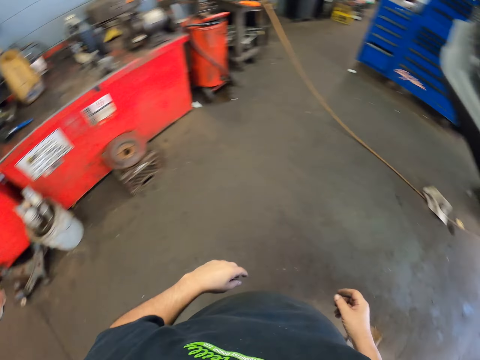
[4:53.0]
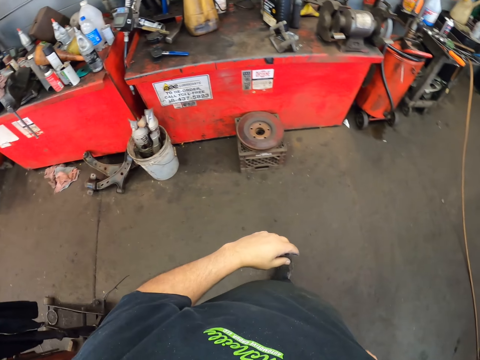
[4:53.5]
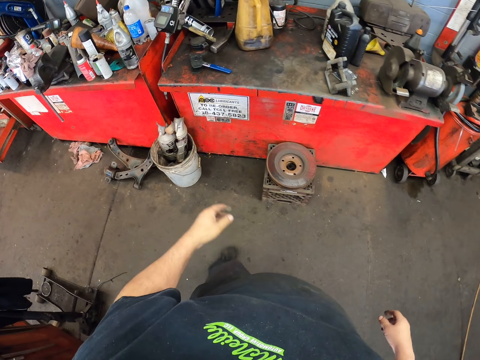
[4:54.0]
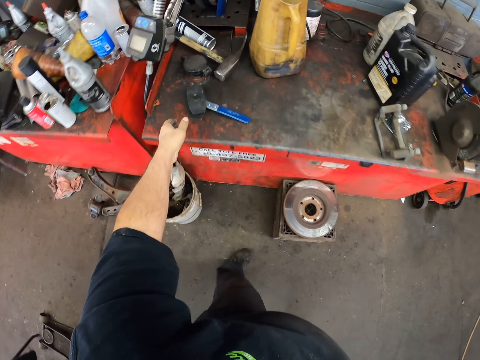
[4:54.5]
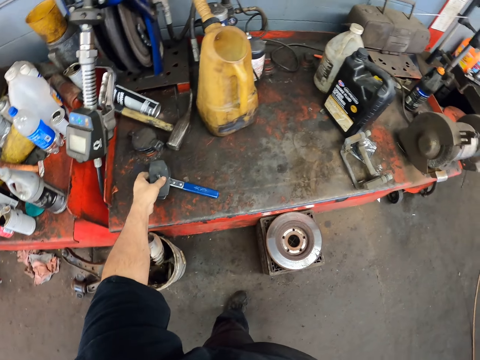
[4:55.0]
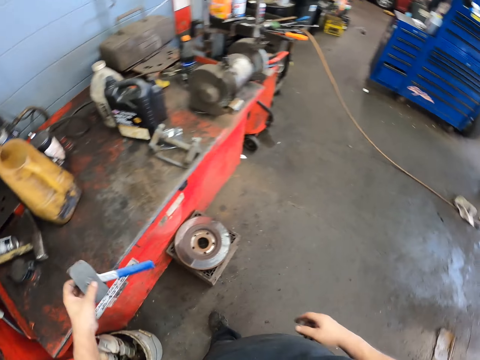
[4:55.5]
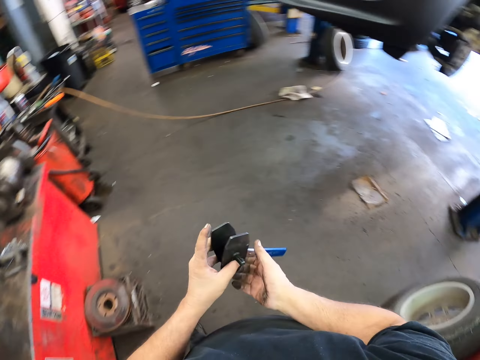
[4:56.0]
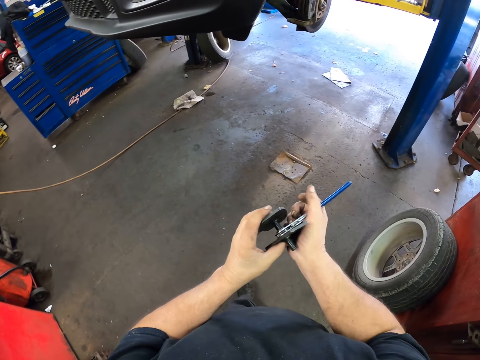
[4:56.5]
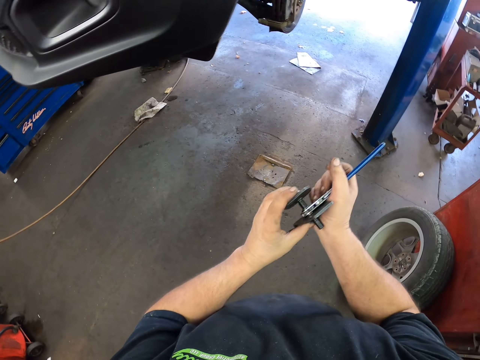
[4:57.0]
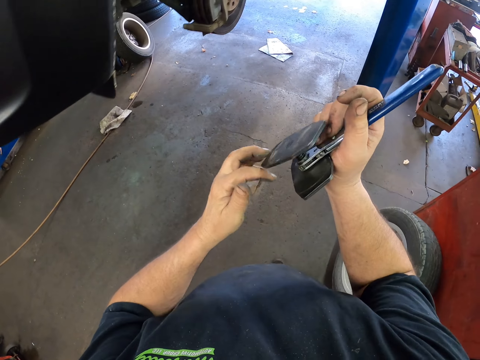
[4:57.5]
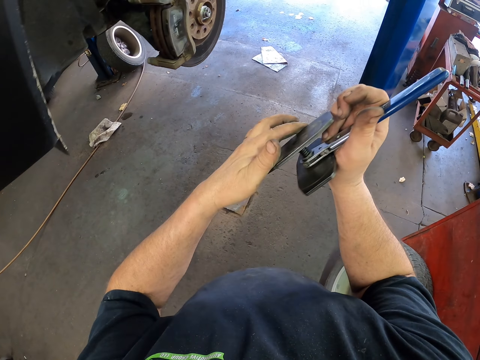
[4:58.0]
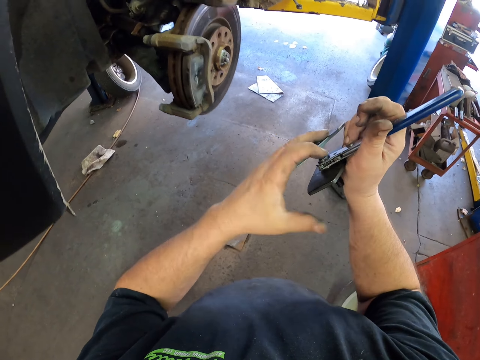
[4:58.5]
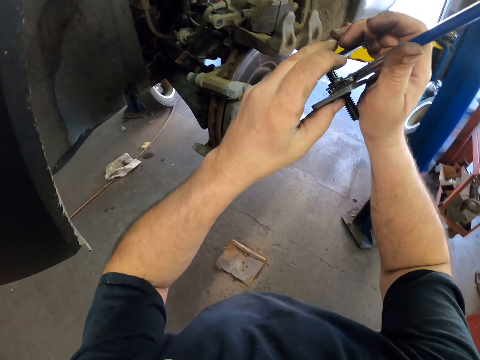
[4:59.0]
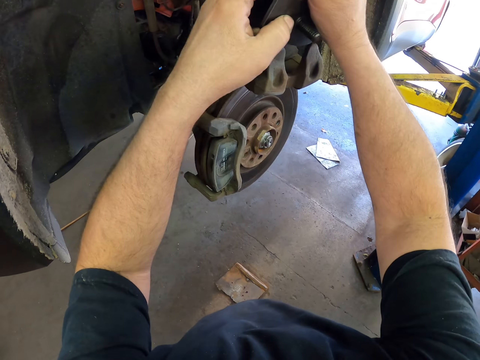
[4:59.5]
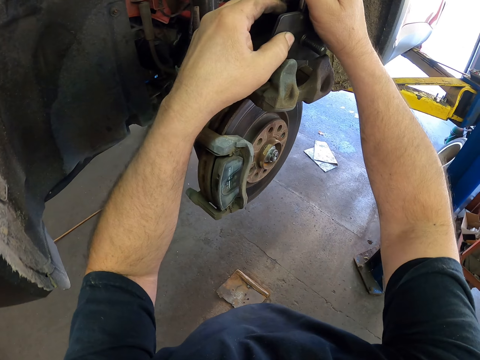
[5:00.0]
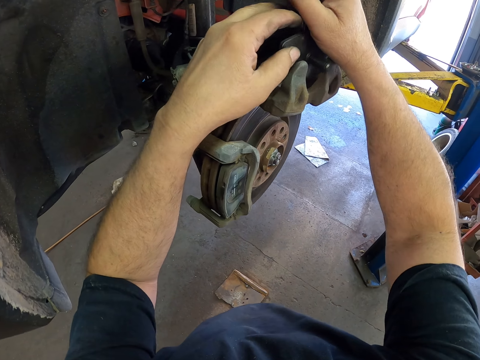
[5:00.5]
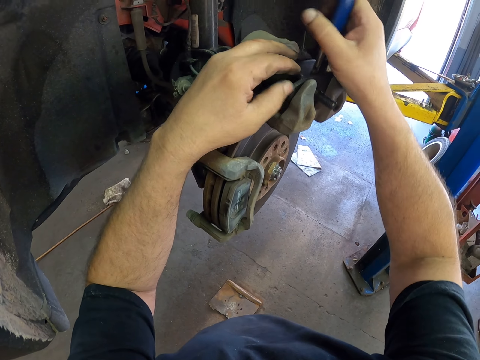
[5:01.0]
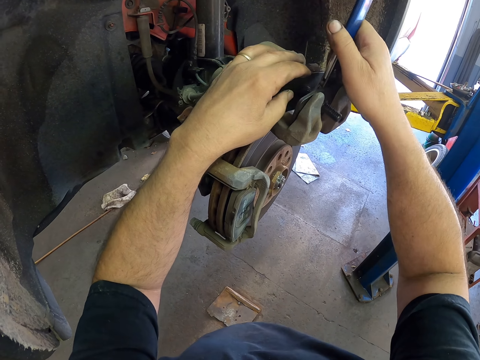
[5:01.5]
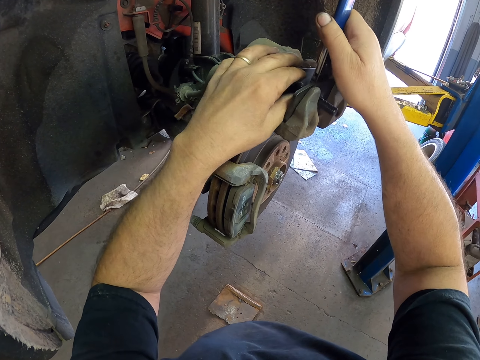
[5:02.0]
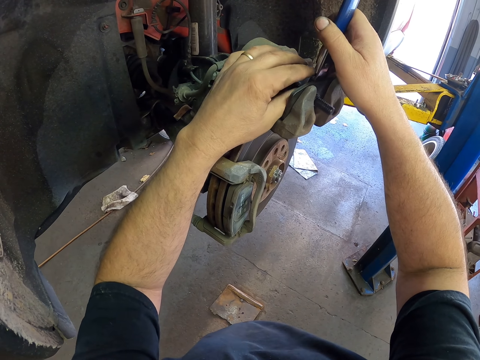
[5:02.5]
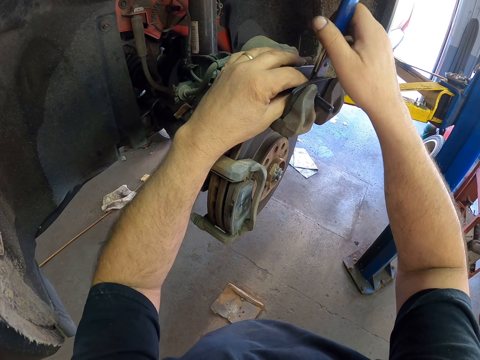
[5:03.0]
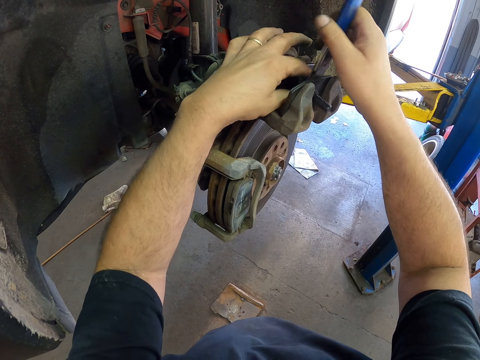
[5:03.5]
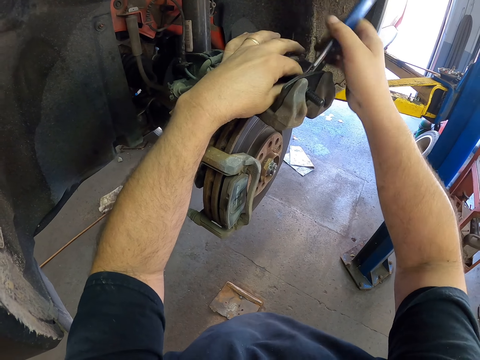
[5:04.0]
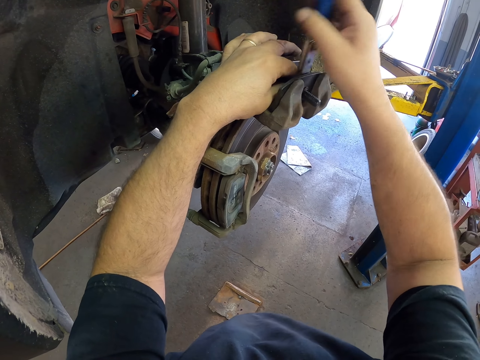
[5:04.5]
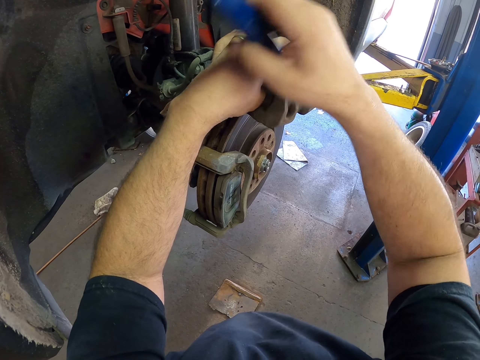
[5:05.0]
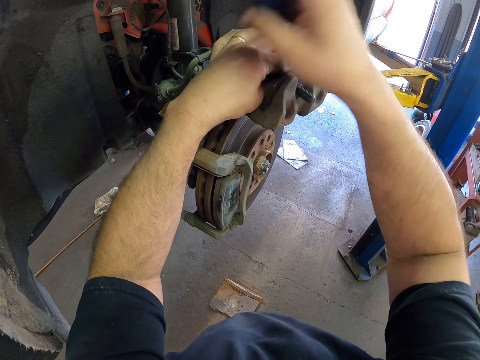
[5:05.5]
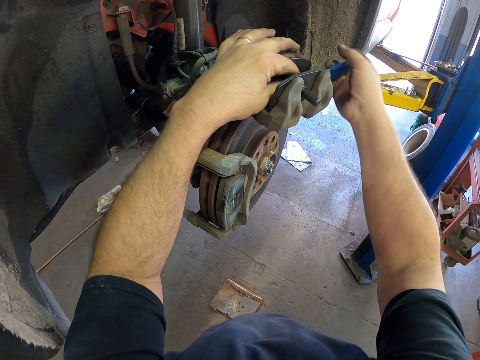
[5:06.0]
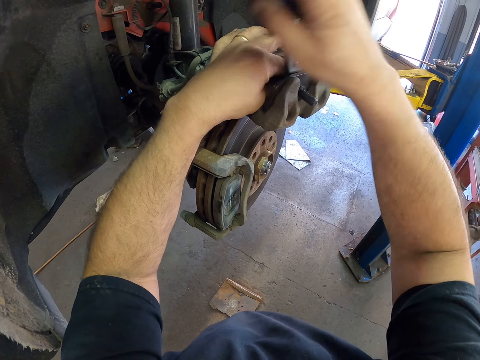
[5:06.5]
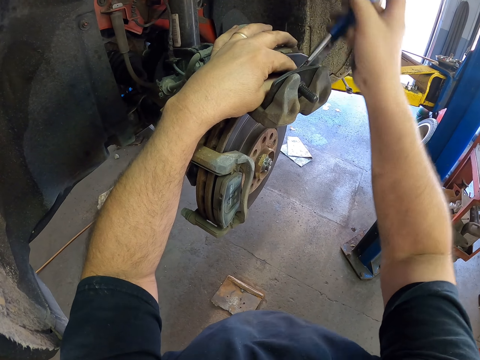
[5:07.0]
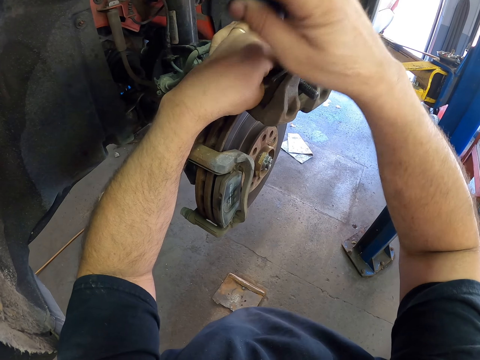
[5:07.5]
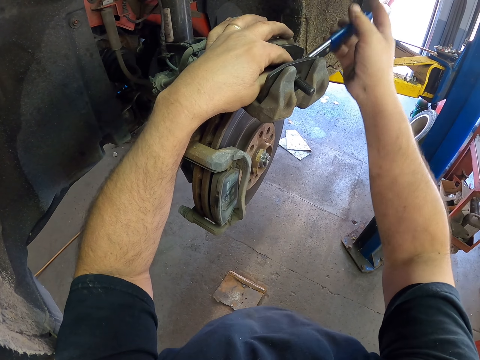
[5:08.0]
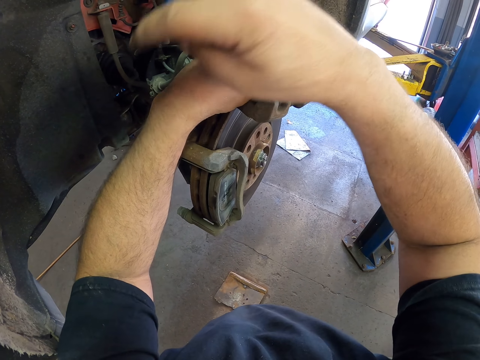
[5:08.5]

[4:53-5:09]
The camera wearer walks. They pick up a caliper press tool from the table. They walk. They rotate the caliper press tool pad. They put the caliper press tool on the caliper housing. They fix the car tire with something. They move the caliper press tool ratchet.

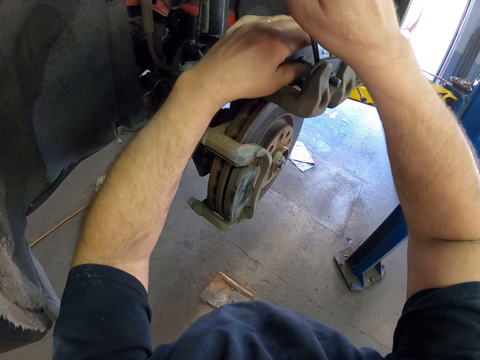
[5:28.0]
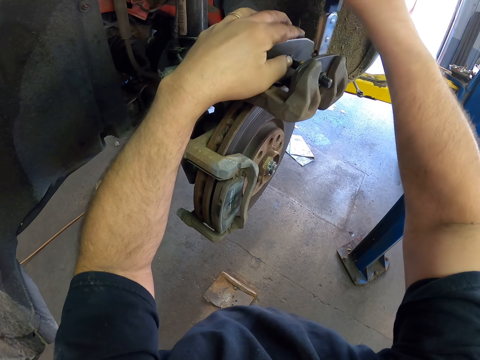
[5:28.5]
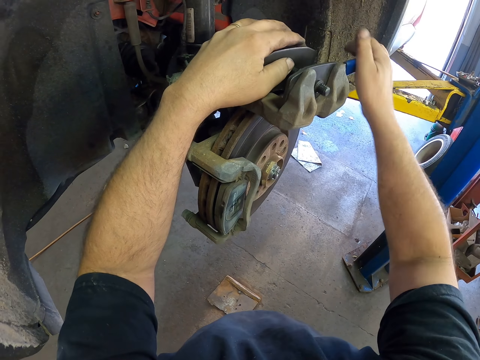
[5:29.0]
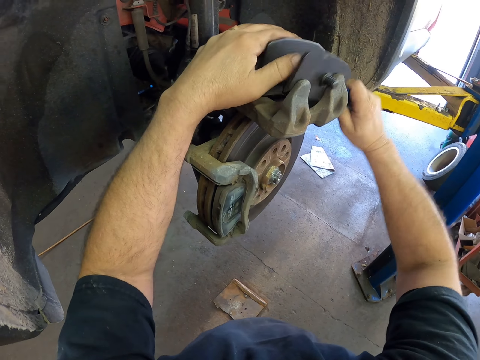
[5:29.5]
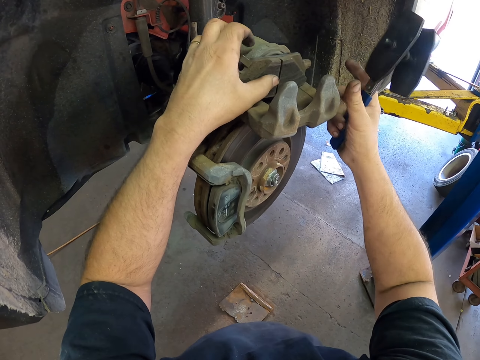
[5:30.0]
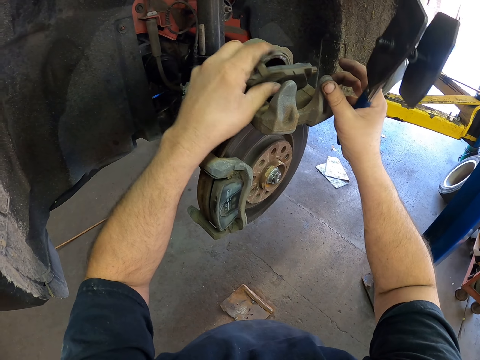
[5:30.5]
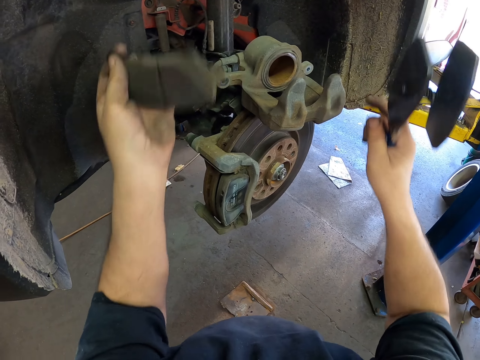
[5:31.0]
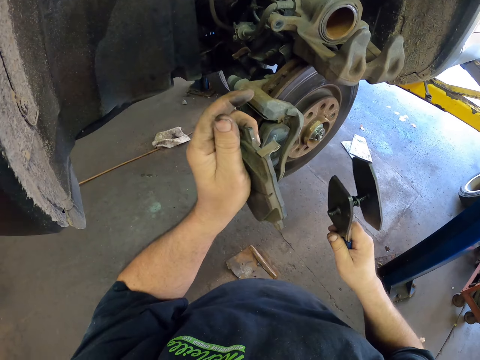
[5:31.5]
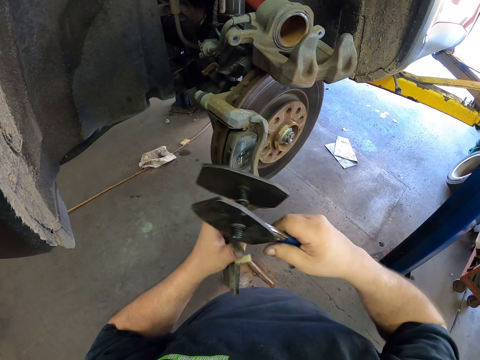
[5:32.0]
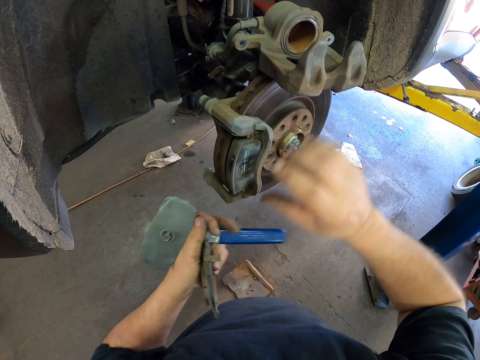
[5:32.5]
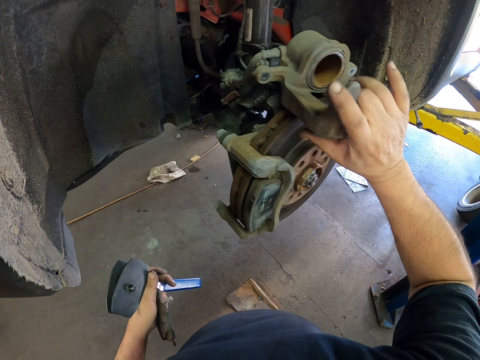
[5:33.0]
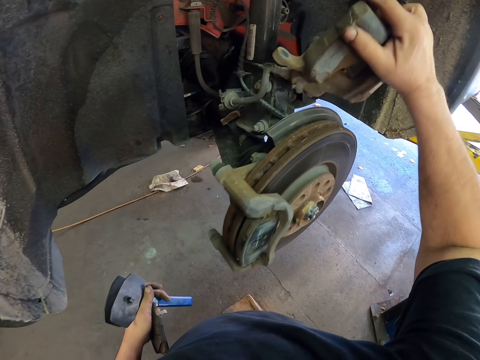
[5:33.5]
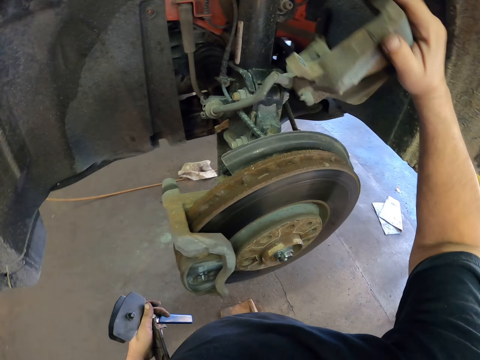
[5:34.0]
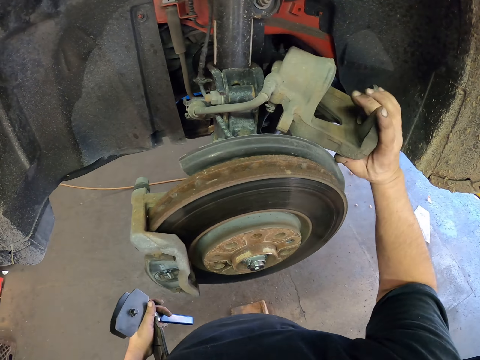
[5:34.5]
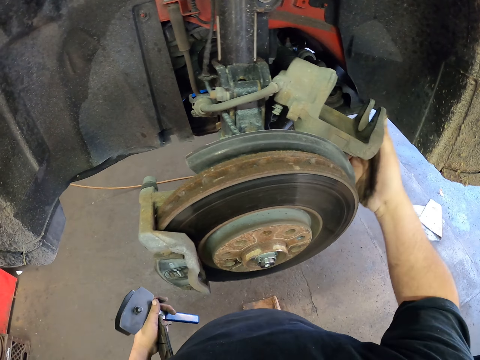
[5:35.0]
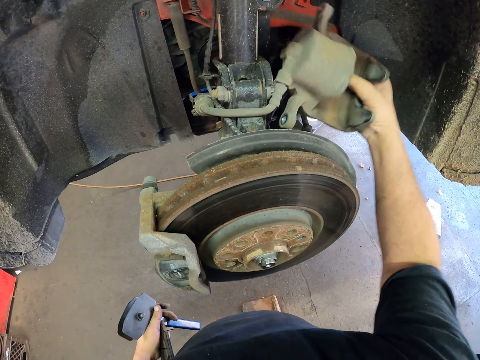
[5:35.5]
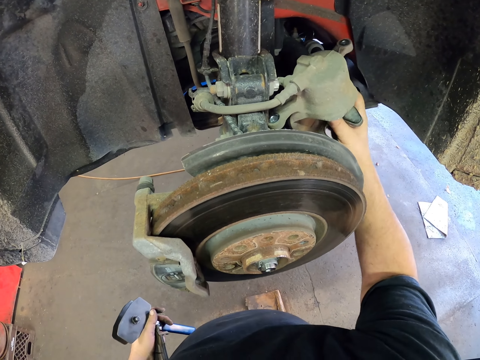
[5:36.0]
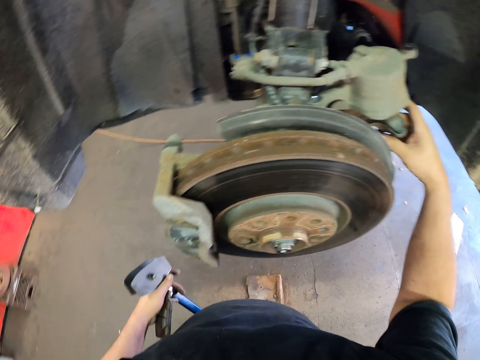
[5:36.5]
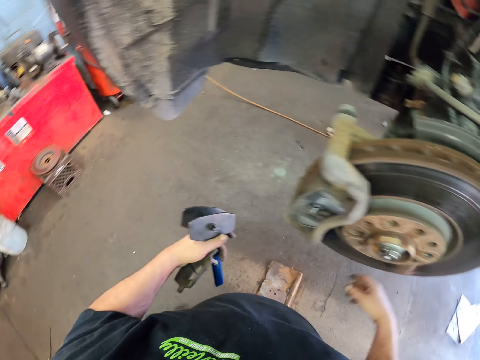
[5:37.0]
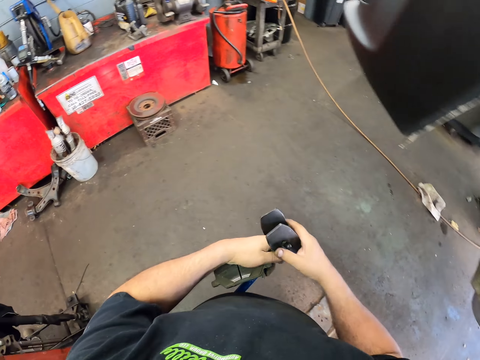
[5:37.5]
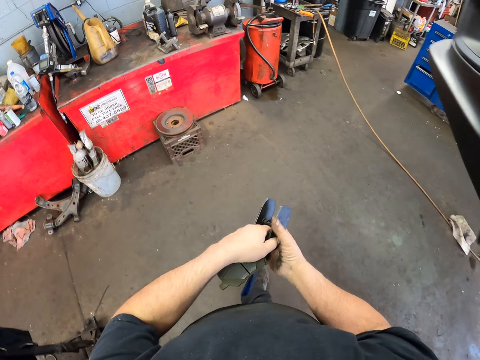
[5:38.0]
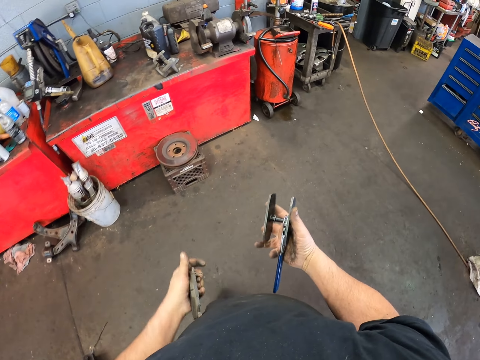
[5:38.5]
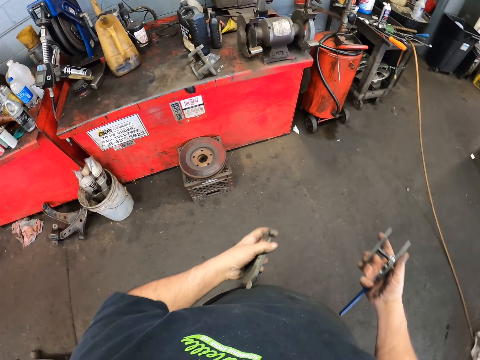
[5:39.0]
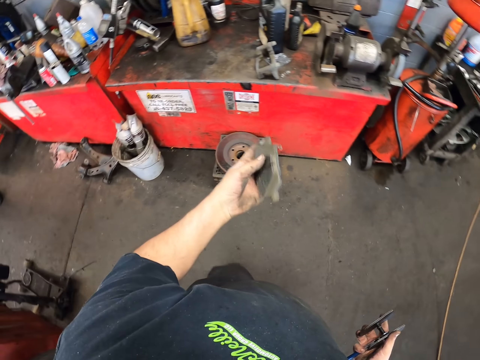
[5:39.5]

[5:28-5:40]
The camera wearer picks up the caliper press tool. They pick up the brake pad. They move the caliper housing. They walk.
